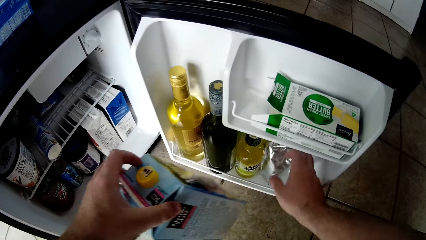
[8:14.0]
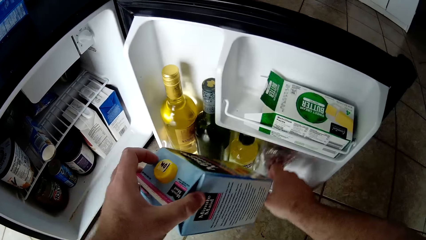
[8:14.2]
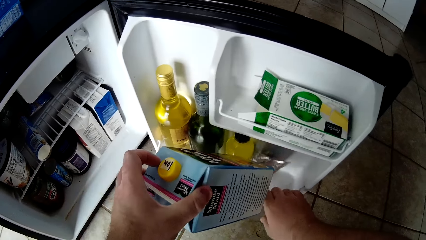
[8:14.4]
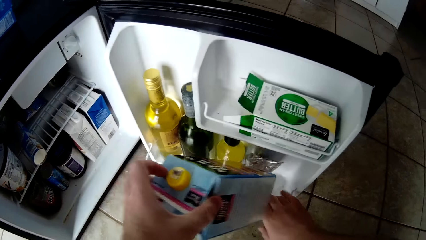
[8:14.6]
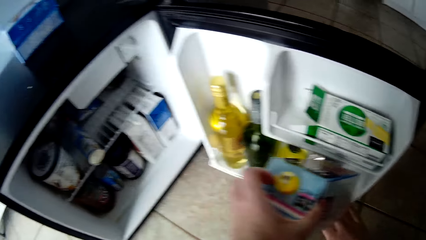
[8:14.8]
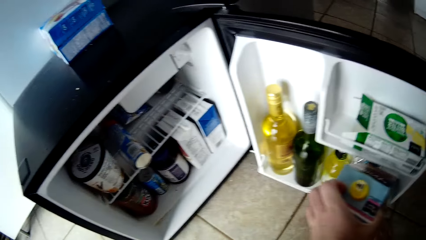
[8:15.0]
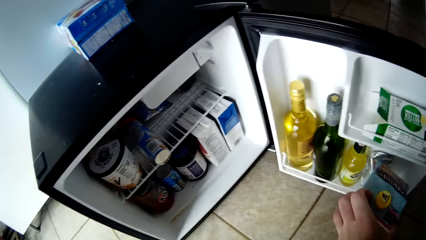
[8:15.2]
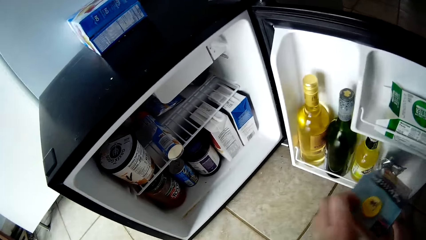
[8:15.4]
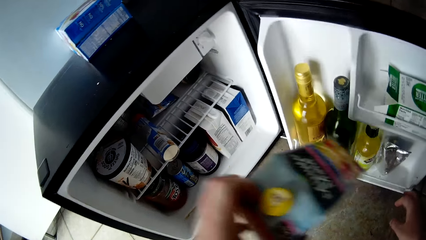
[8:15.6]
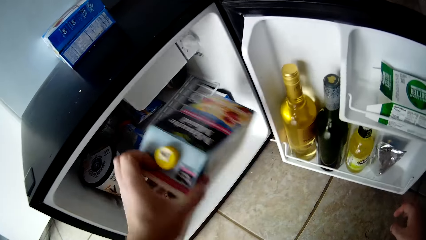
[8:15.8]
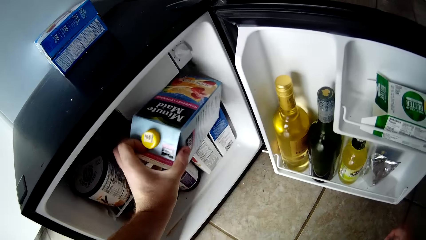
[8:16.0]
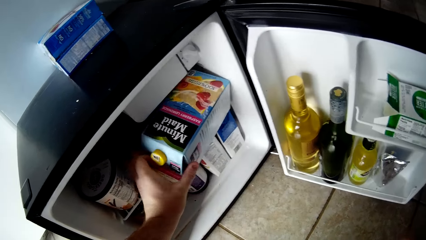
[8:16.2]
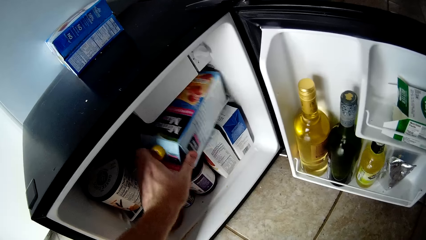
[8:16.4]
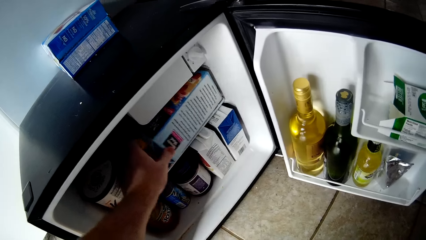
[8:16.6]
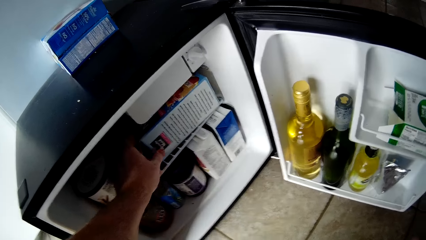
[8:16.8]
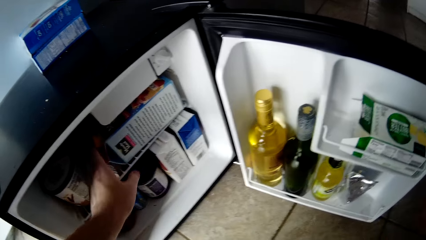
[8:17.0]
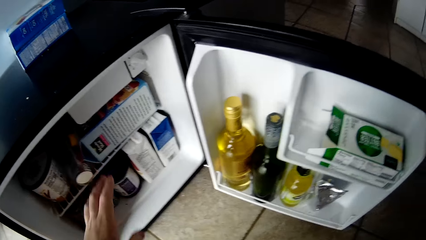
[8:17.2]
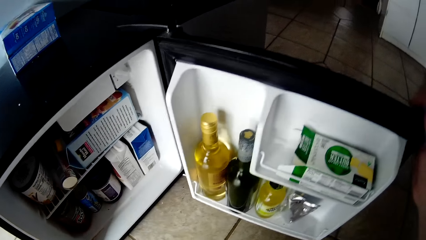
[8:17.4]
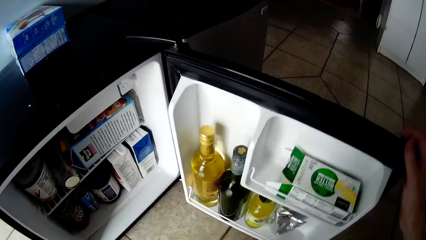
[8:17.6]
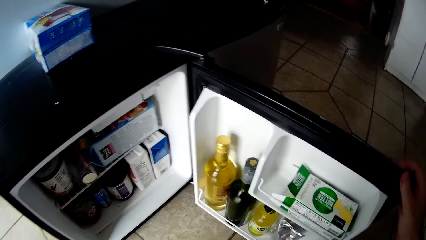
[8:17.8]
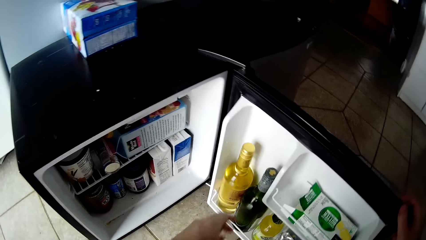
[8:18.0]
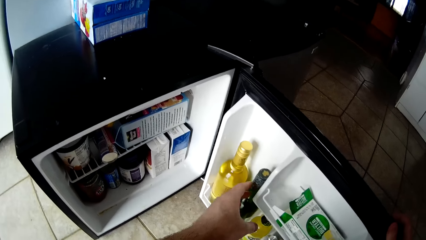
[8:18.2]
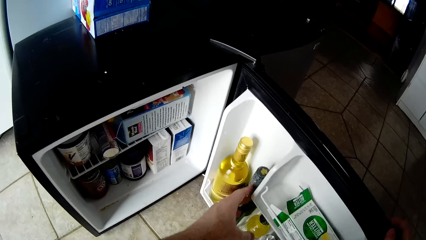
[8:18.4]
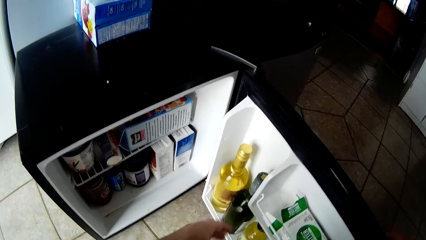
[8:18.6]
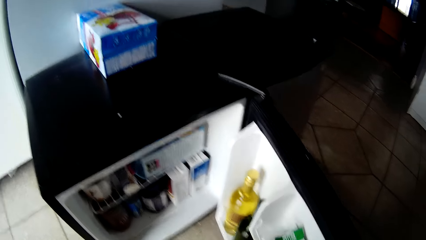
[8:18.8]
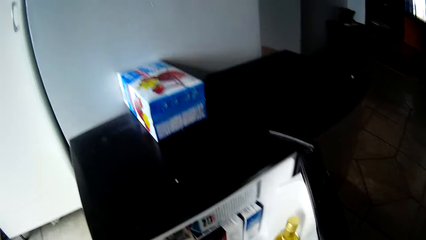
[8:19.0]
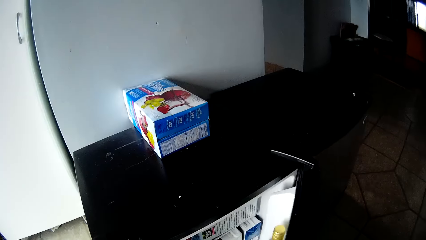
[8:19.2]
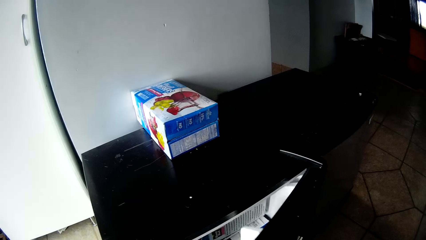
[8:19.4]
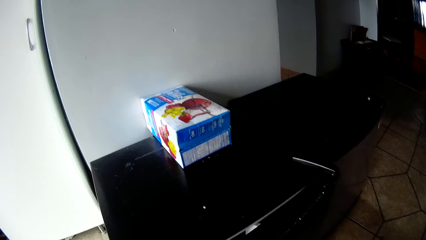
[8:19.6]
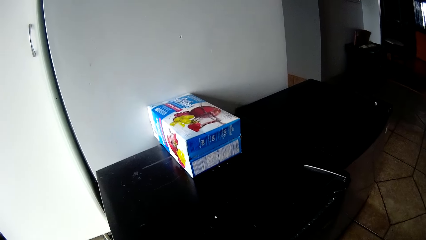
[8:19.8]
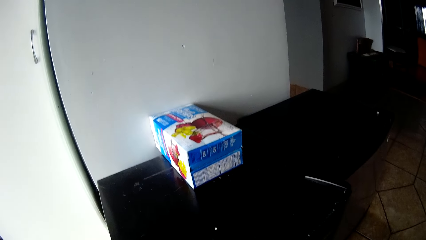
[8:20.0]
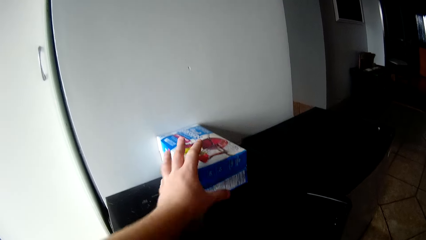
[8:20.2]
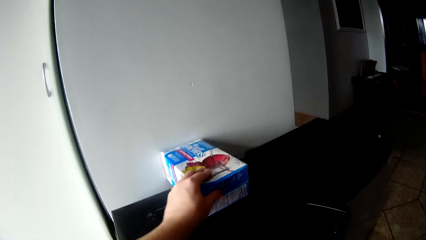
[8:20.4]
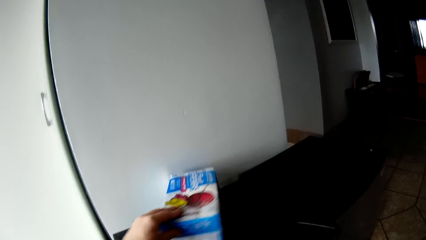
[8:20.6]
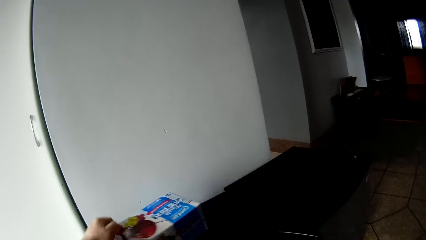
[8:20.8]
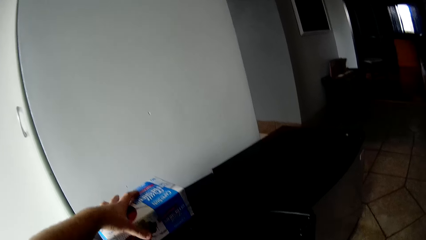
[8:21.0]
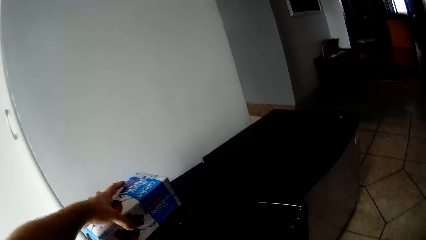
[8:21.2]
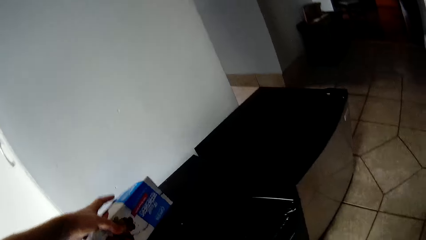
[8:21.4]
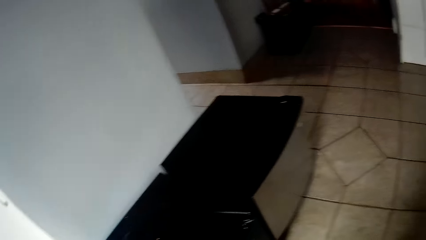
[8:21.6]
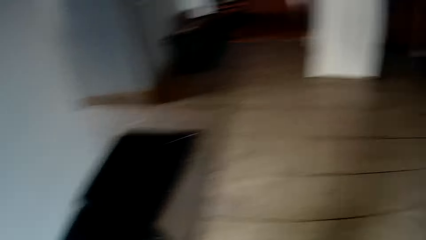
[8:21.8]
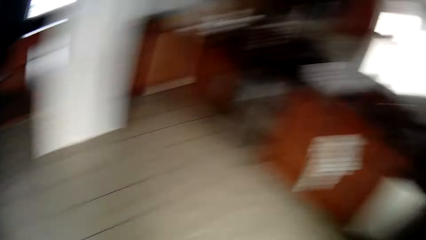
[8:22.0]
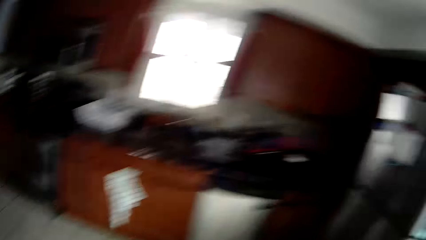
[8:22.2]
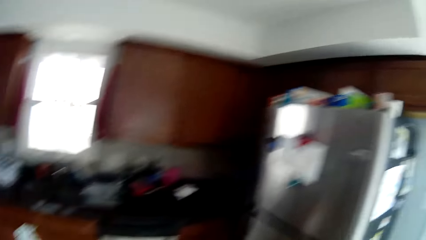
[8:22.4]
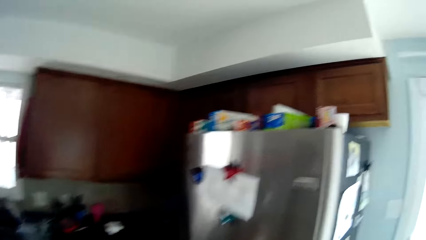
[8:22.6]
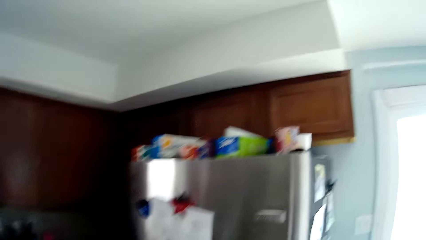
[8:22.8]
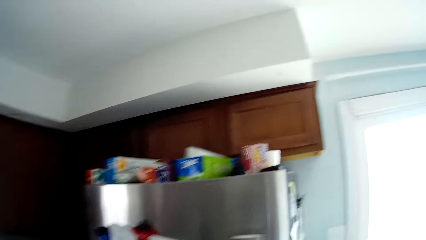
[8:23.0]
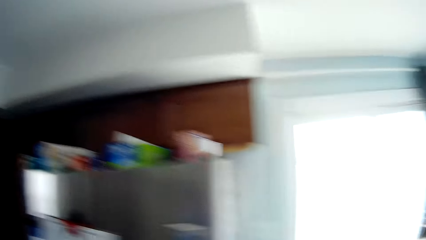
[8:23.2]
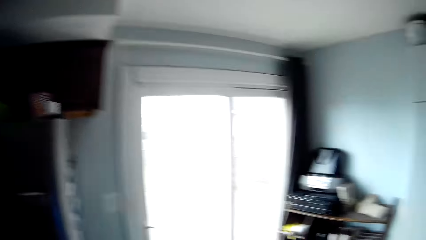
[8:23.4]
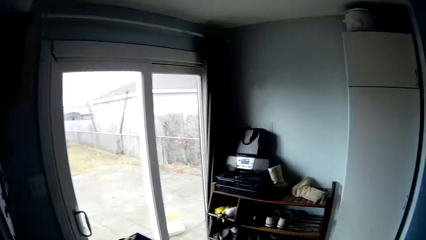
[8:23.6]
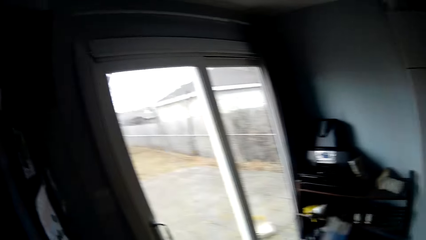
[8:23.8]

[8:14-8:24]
The camera wearer closes the fridge. They pick the box from the fridge. They walk around the house. They put the box on the fridge.

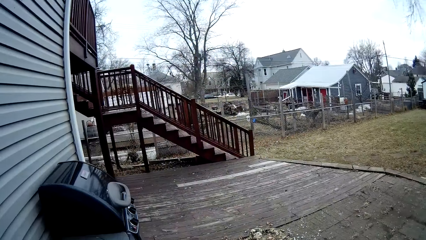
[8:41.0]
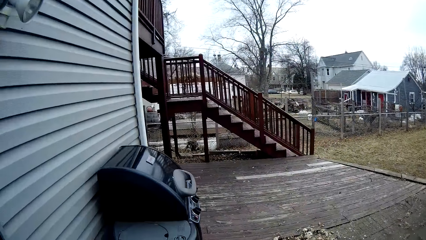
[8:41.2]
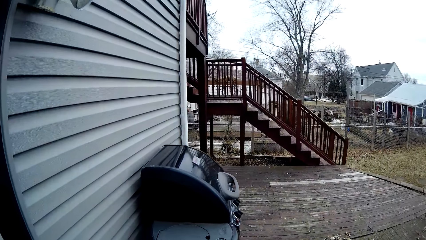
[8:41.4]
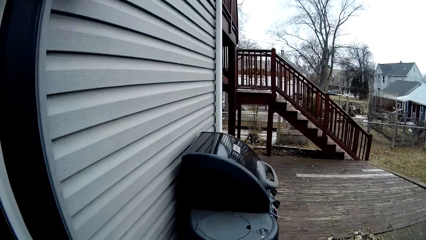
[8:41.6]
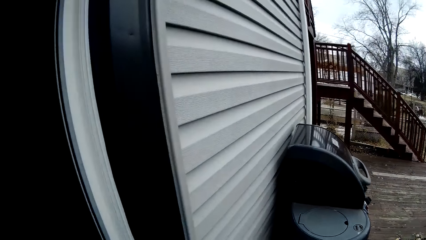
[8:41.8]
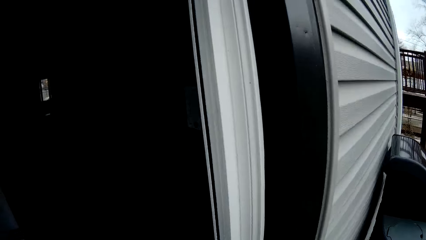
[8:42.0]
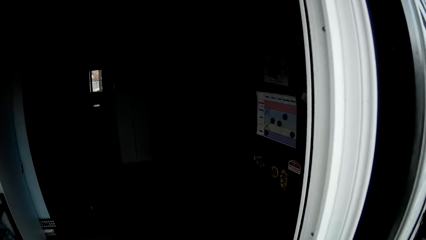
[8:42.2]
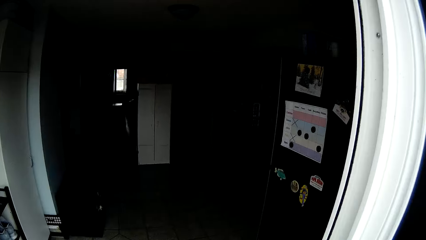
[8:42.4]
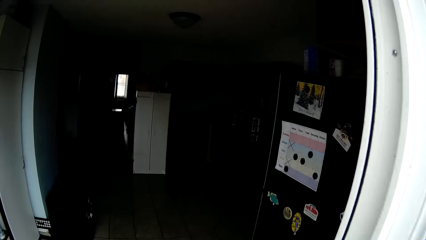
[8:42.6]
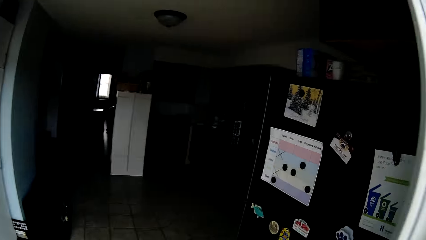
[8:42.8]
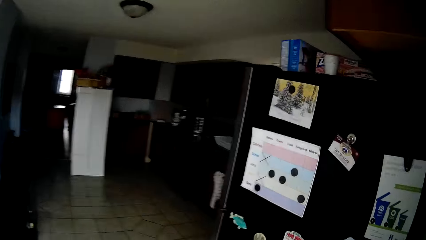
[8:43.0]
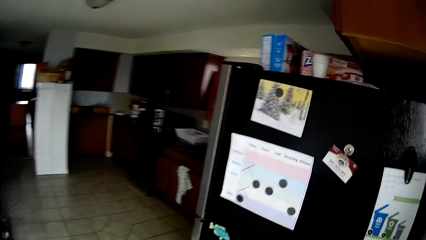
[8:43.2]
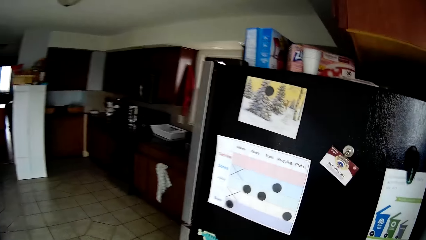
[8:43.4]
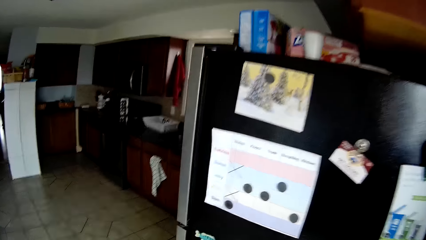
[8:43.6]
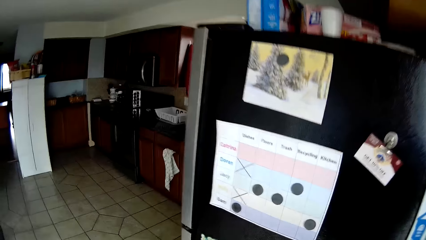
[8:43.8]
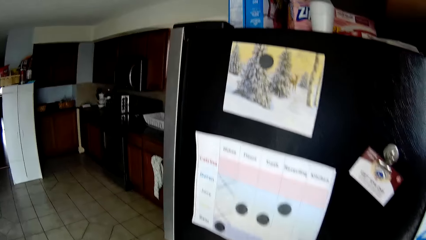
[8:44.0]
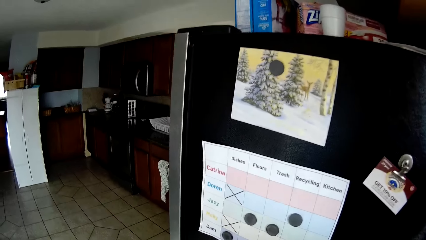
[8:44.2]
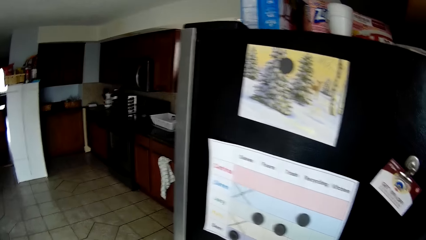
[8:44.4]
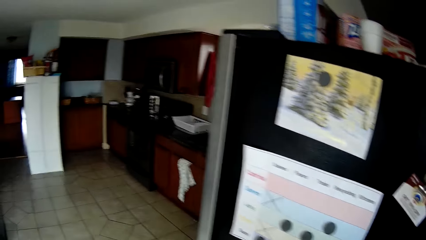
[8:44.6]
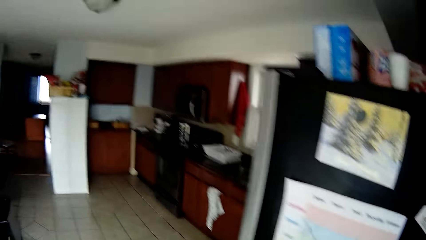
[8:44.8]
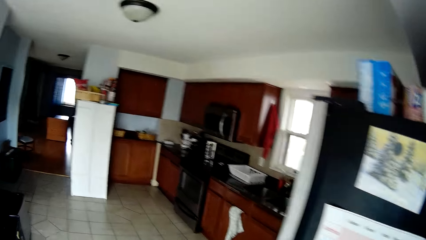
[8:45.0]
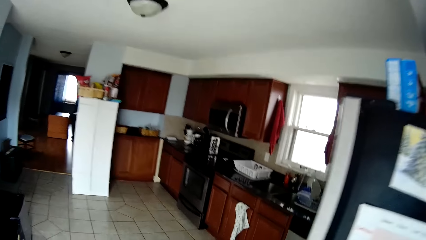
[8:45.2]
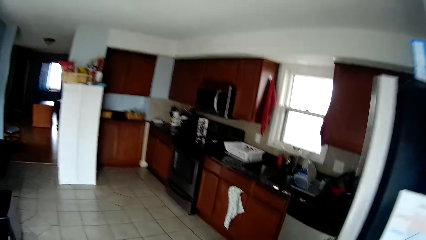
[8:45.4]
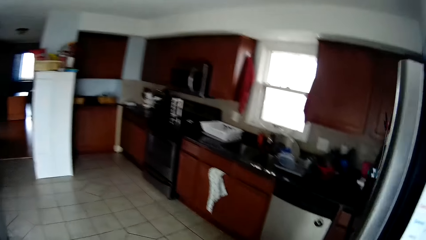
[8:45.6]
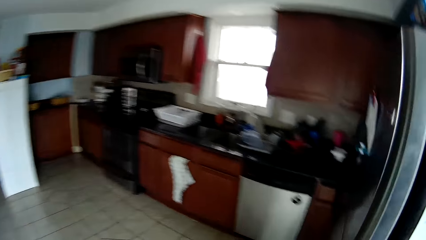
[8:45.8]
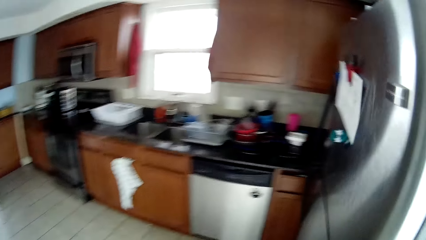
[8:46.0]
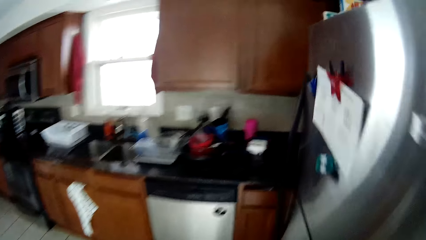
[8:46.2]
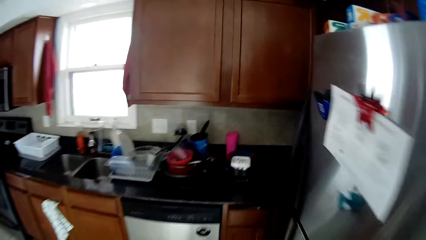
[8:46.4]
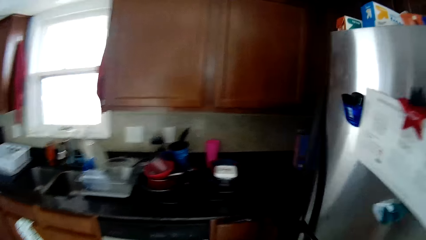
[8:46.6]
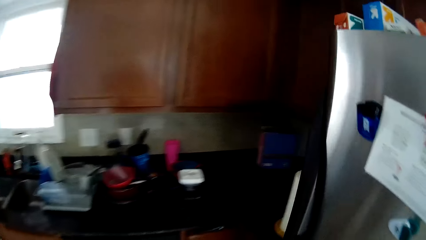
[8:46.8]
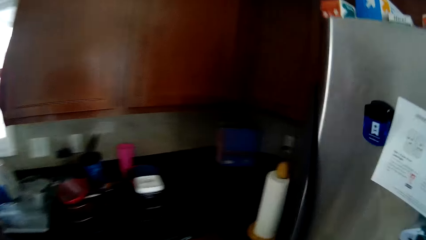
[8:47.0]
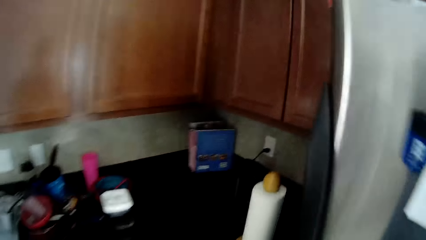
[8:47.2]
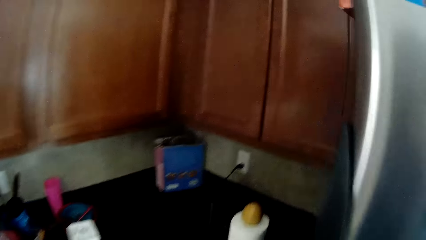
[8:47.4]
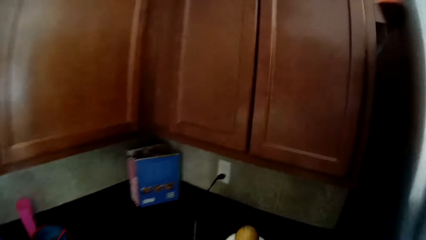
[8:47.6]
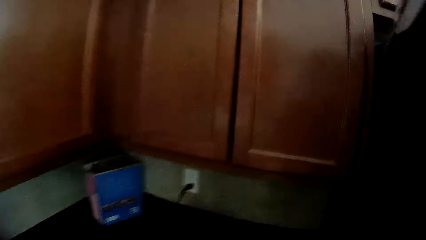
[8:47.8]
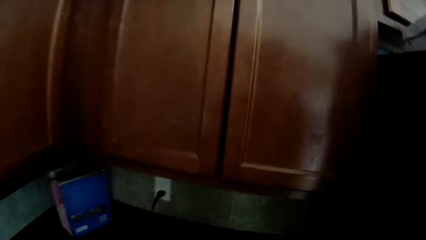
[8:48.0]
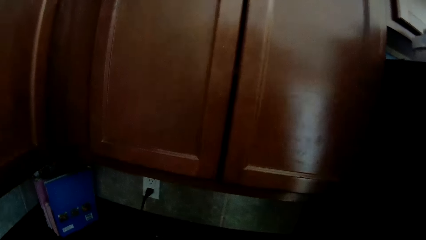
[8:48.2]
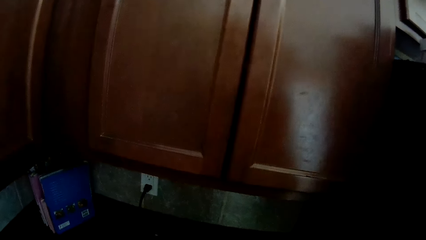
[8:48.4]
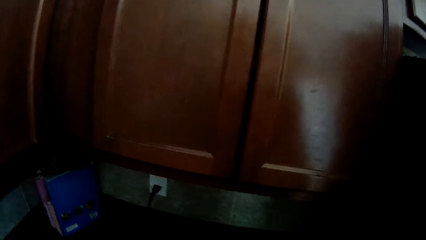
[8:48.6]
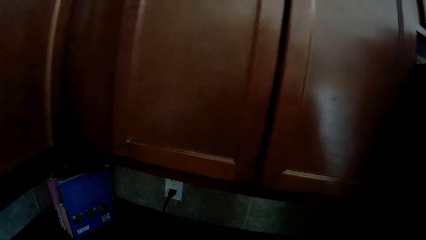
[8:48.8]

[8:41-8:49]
The camera wearer enters the kitchen. They walk in the house. They close the door. They cut the napkin from the counter top.
